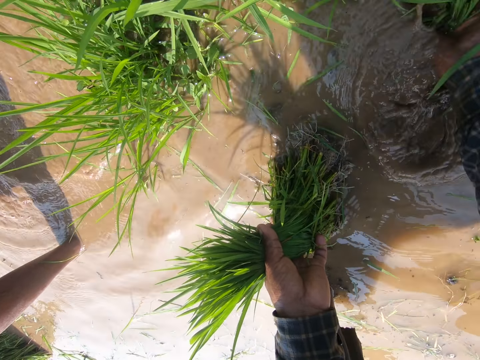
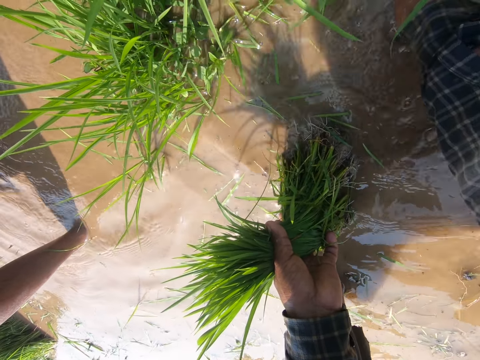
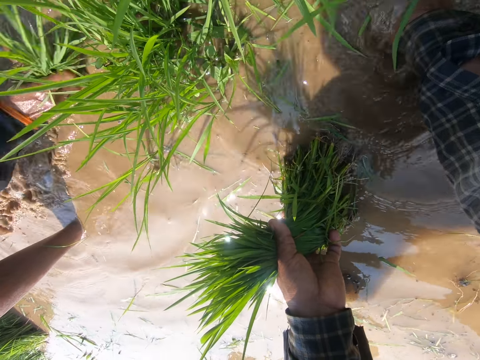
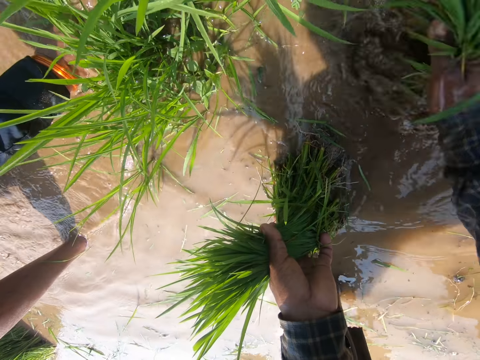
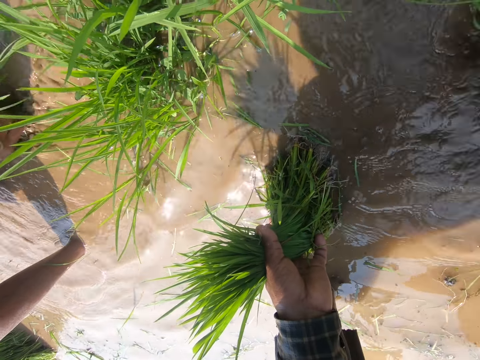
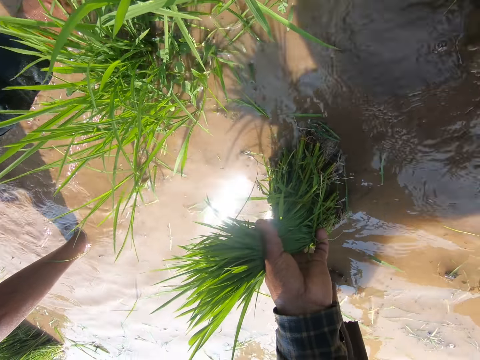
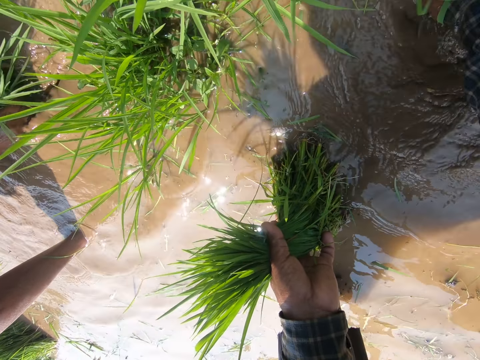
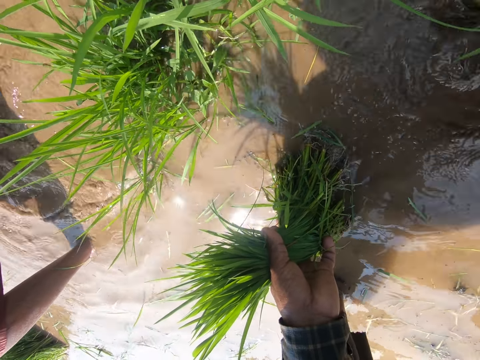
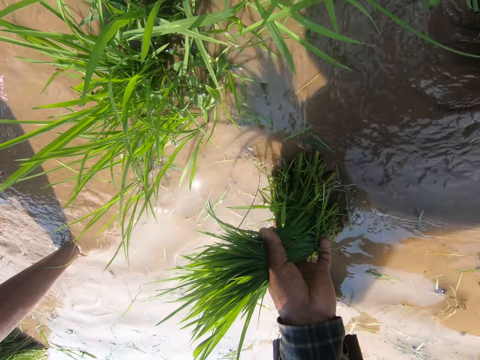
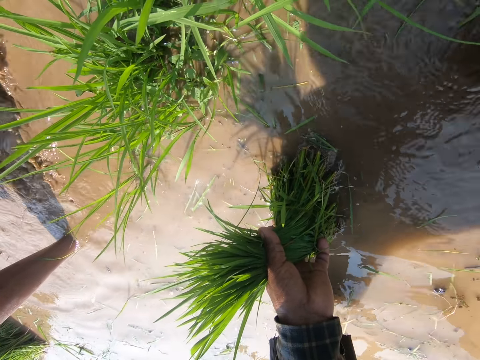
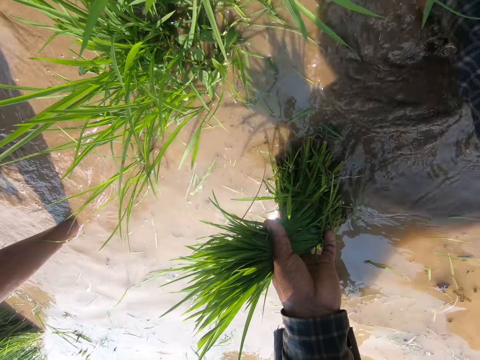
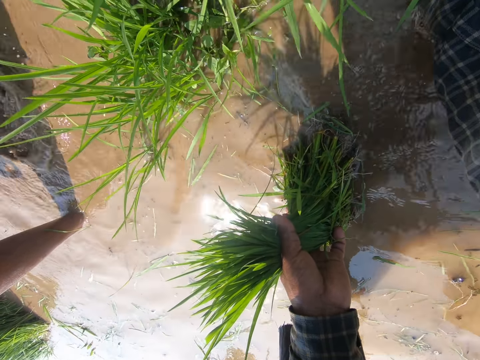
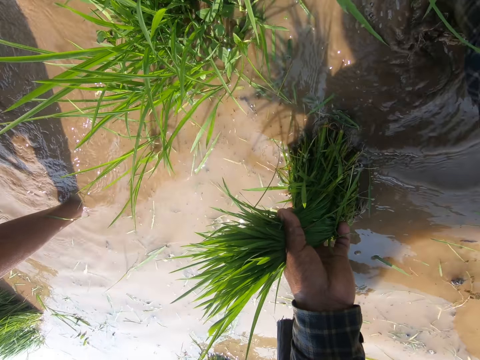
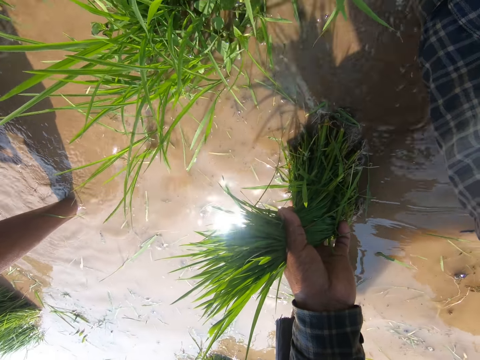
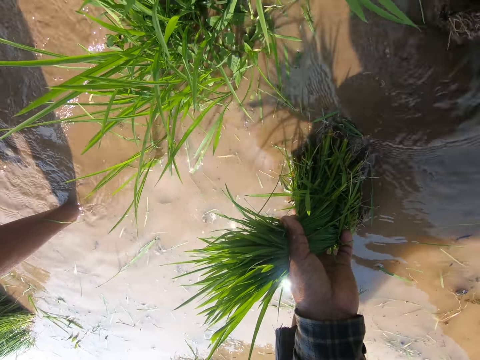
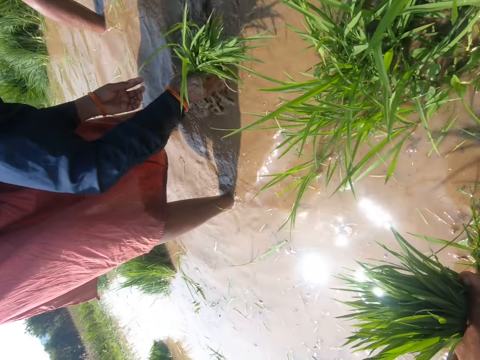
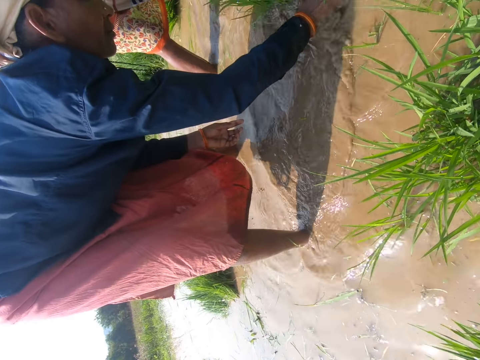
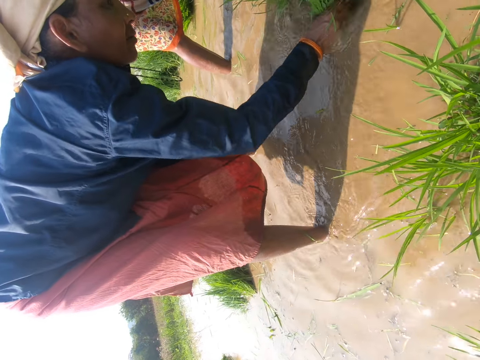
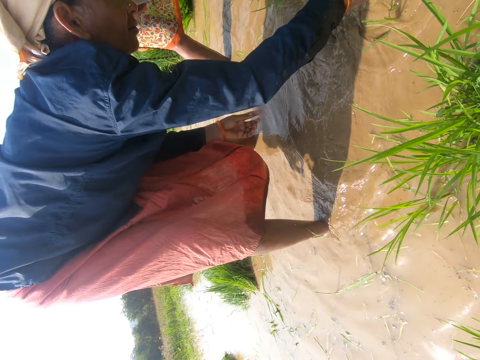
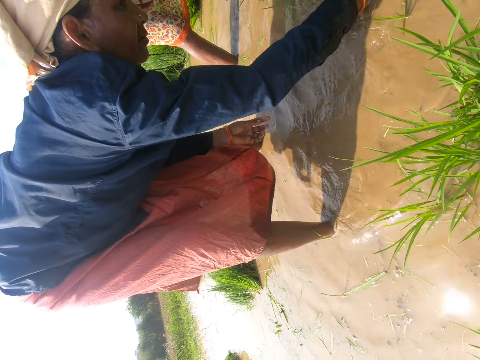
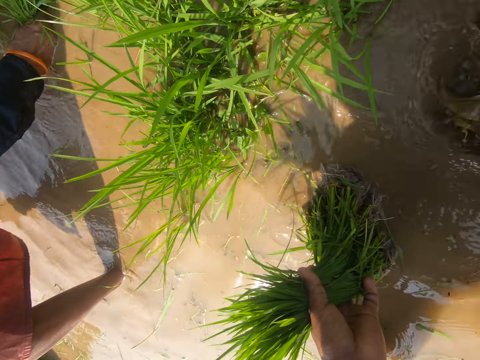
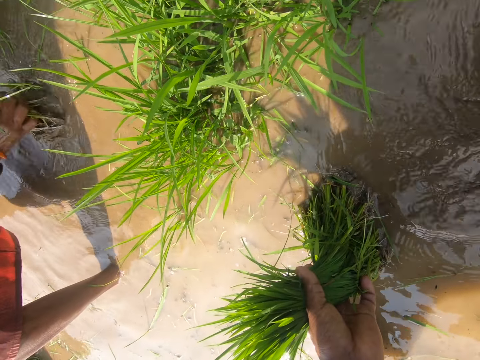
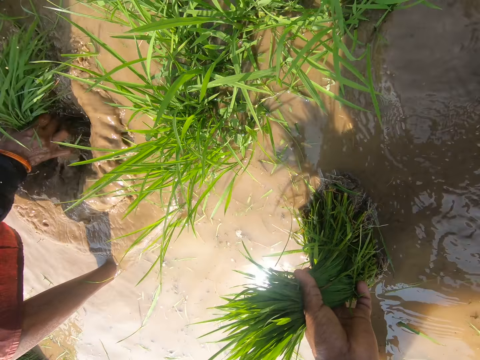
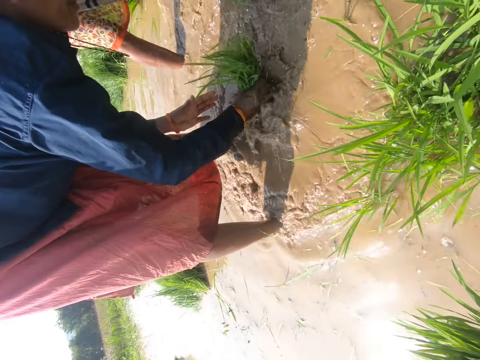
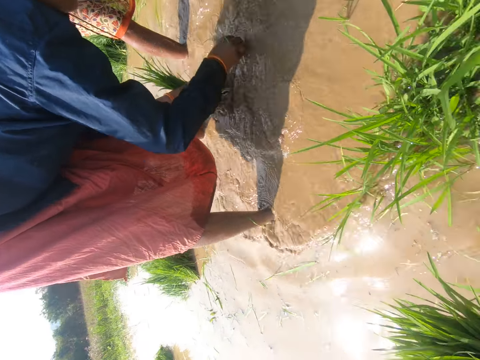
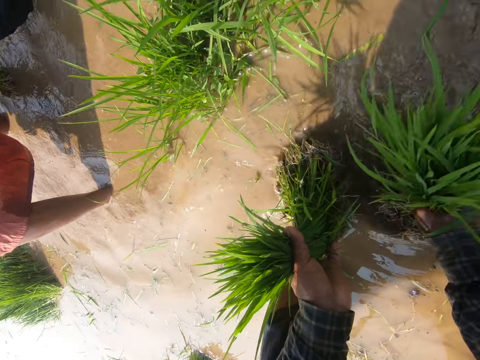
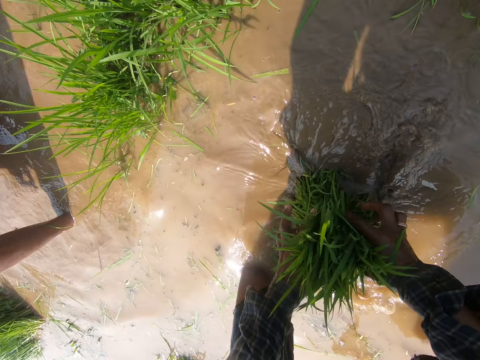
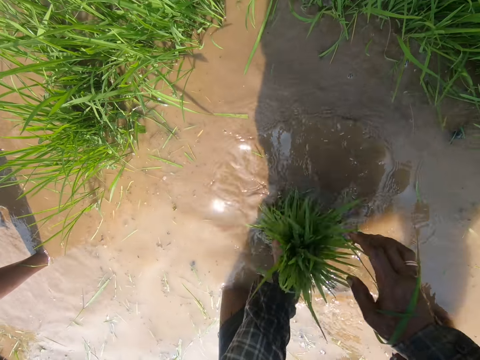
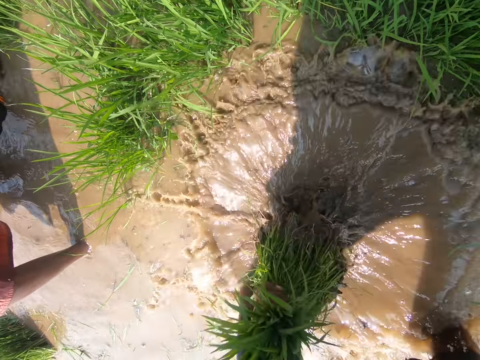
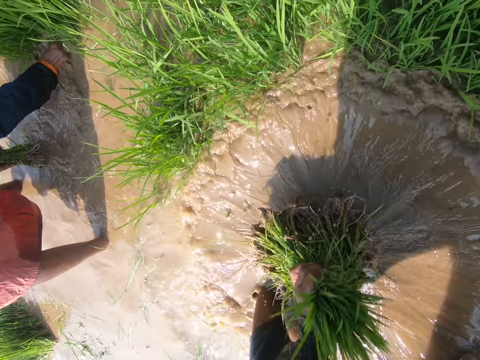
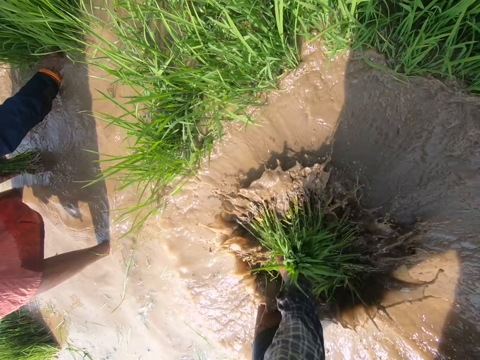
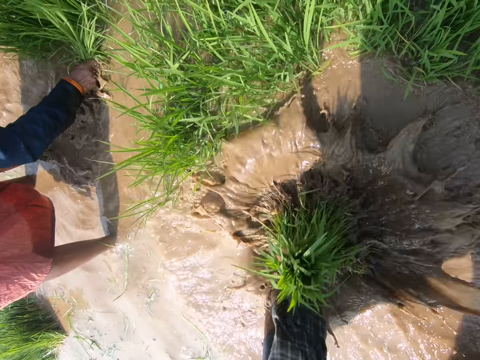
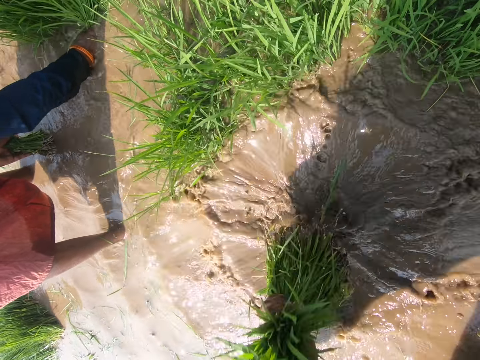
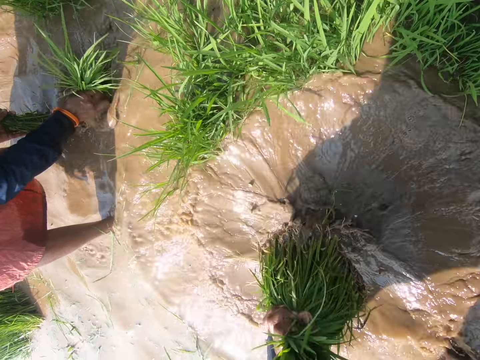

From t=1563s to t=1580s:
The camera wearer looks ahead. They uproot the grass with the right hand. They merge the grass with both hands. They move around the grass in water with the left hand.

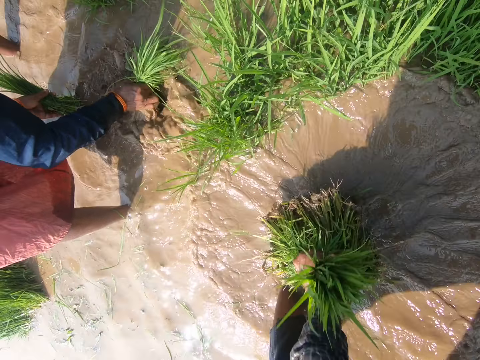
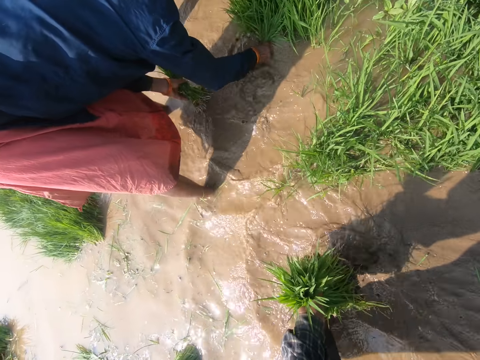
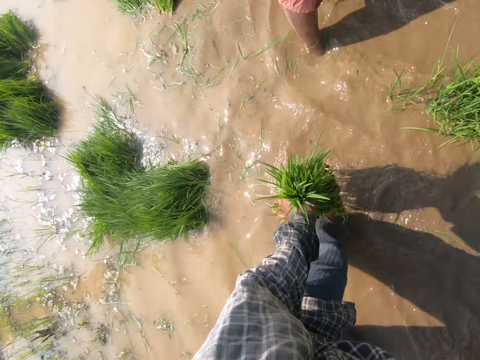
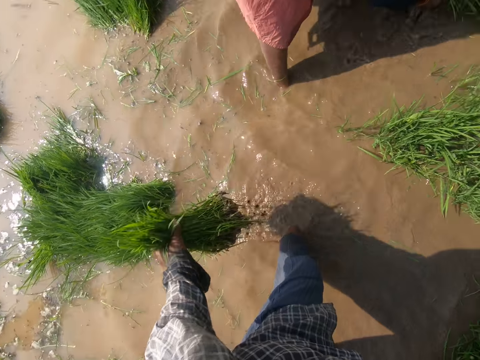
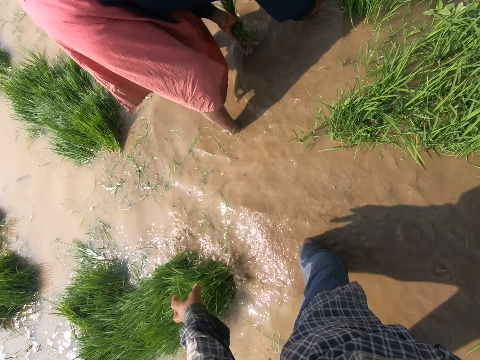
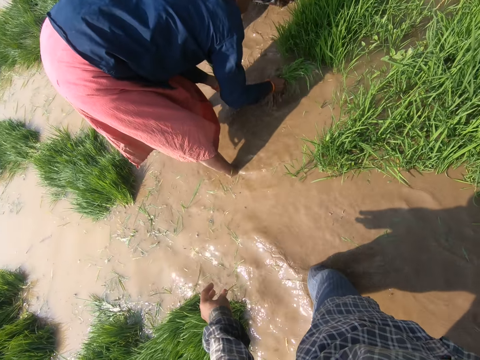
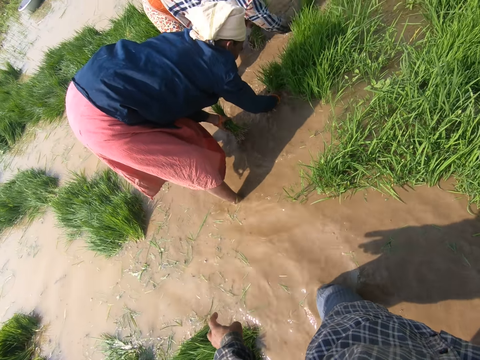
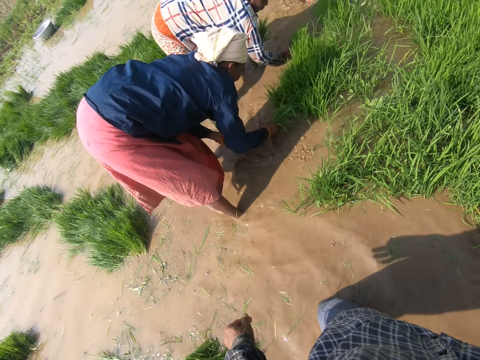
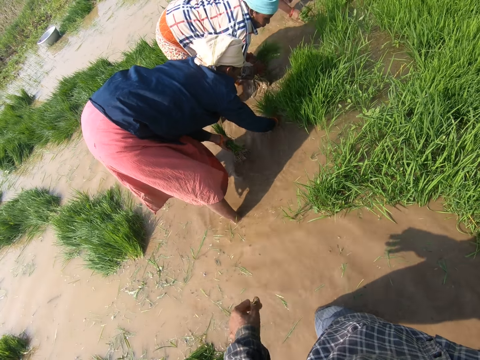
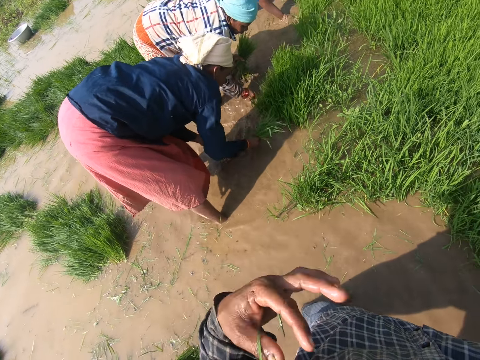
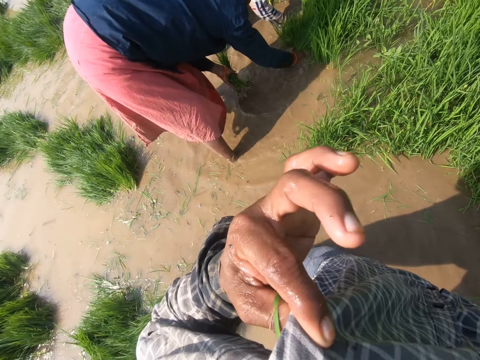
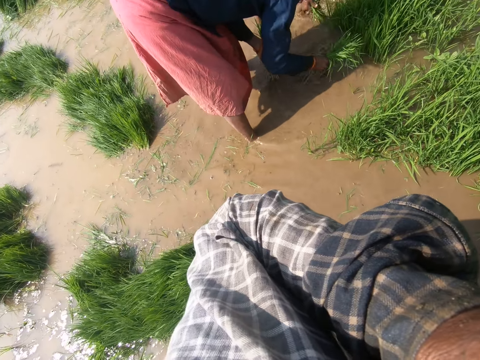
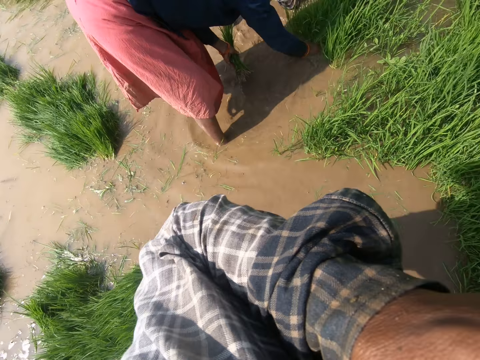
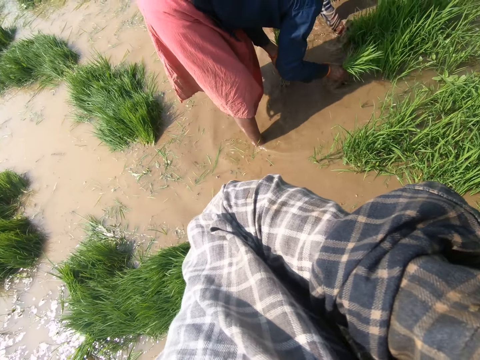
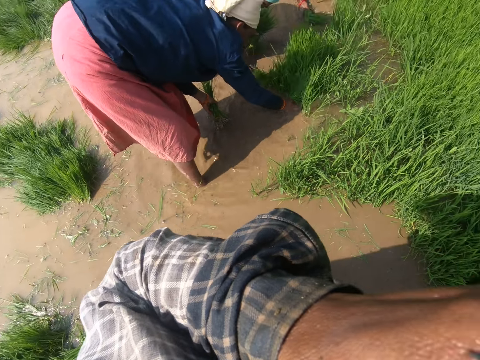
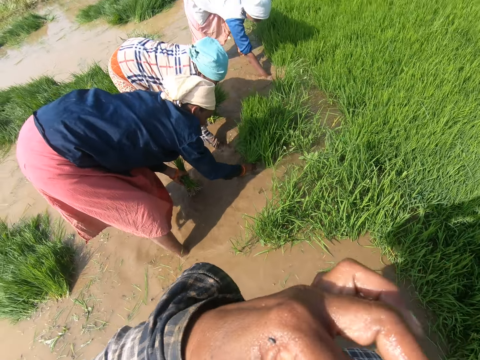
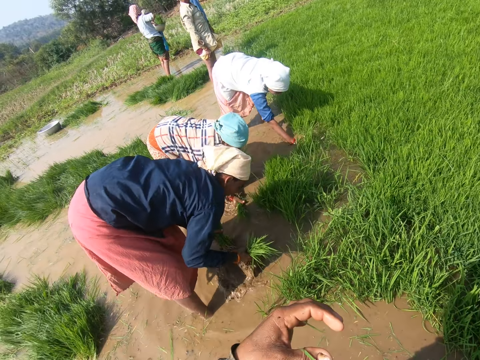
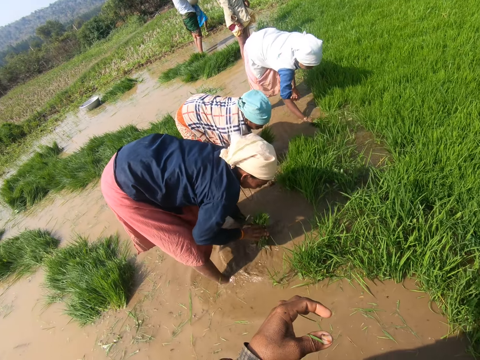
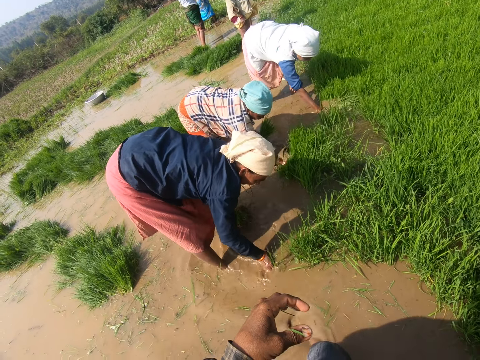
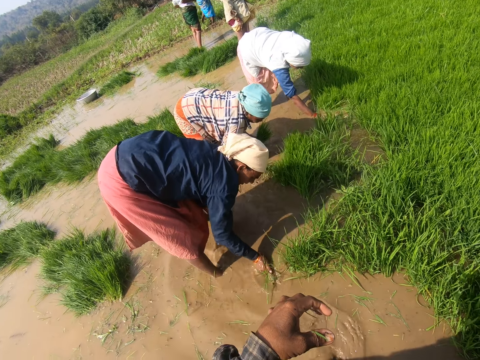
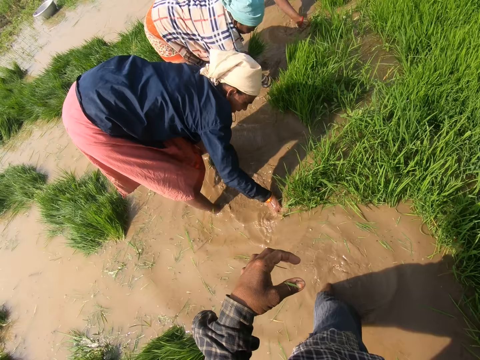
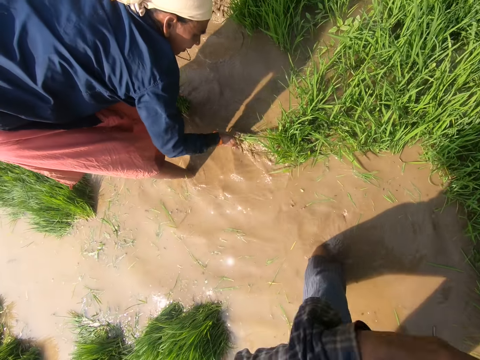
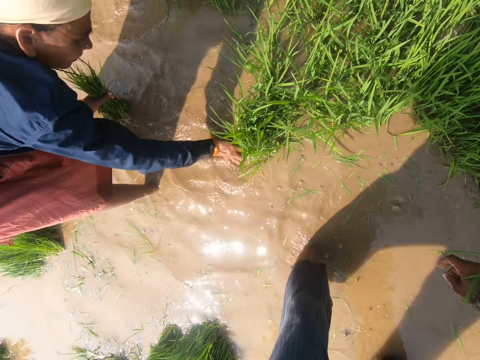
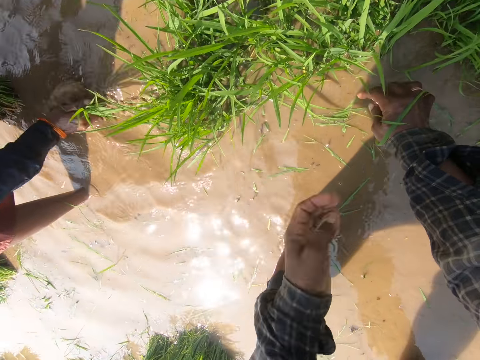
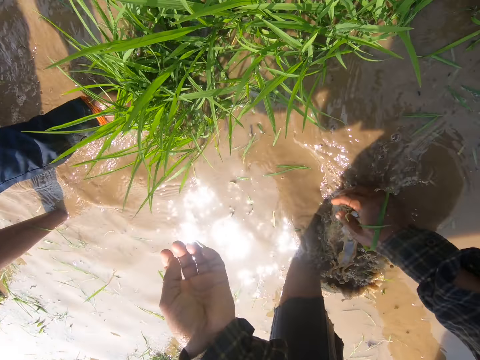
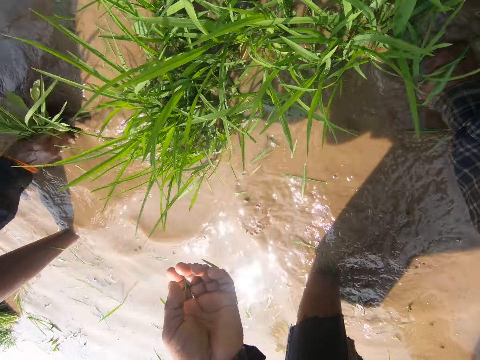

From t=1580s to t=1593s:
The camera wearer drops the grass with the left hand. They look ahead. They lift the left hand. They drop the left hand. They bend down.
